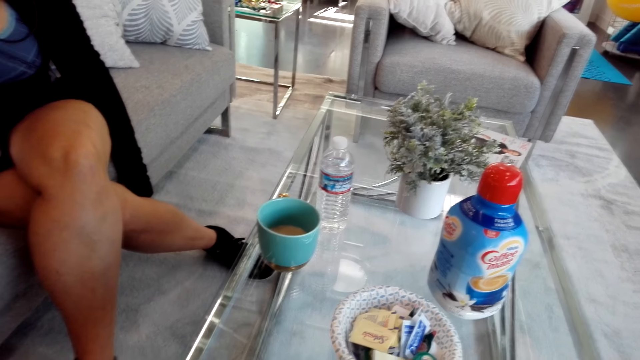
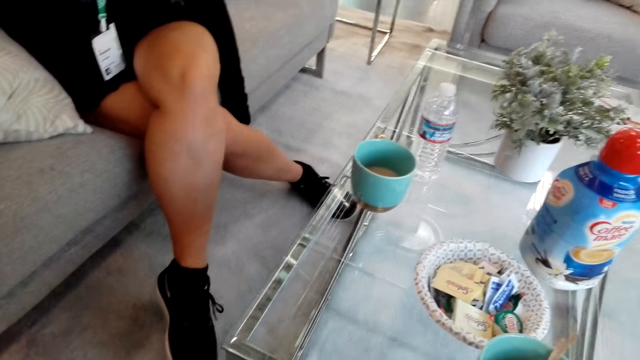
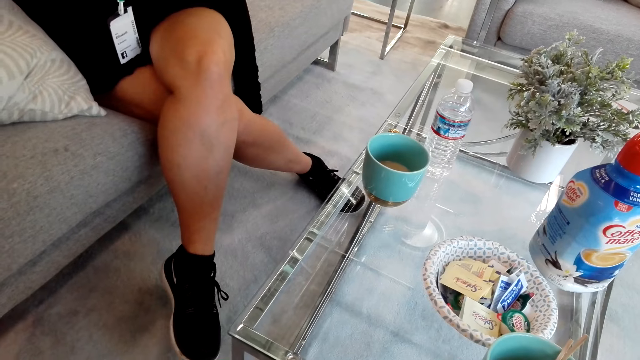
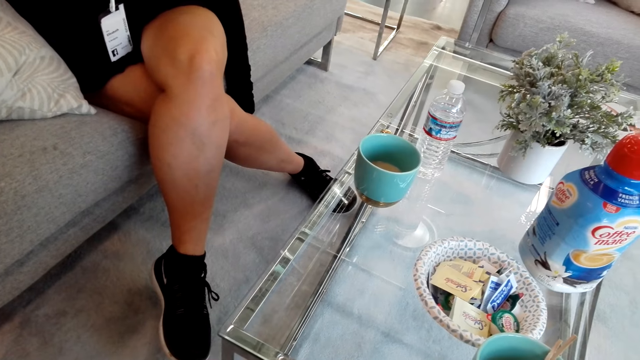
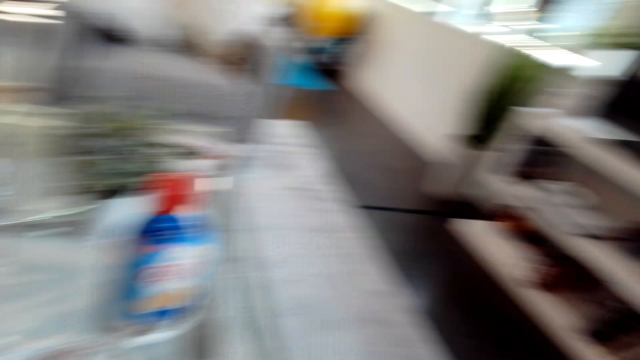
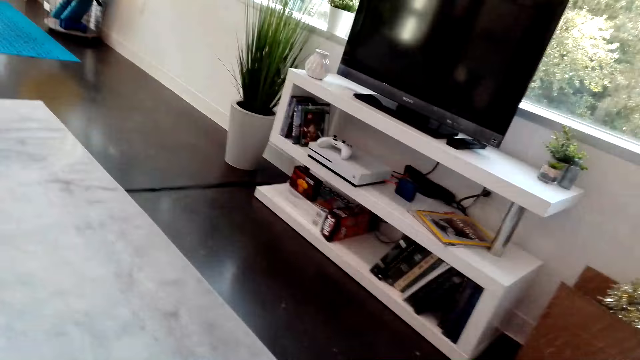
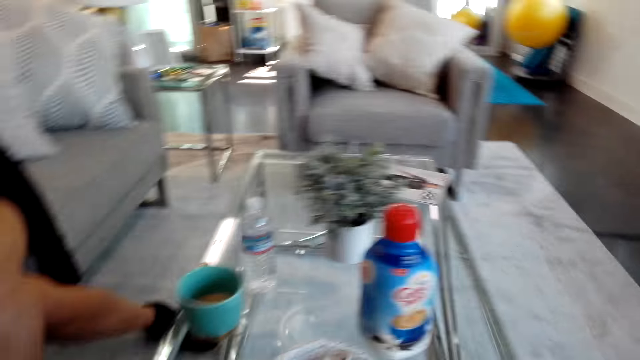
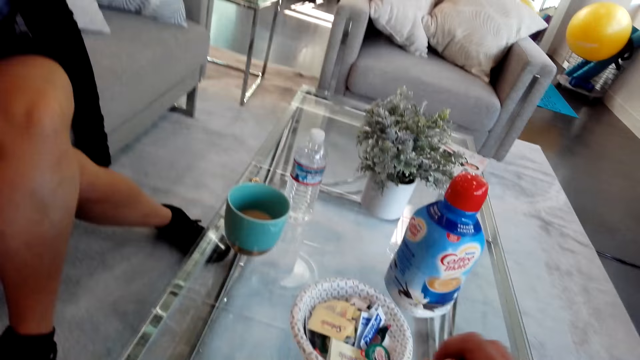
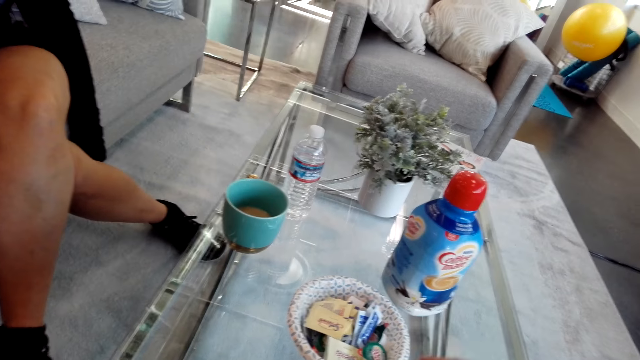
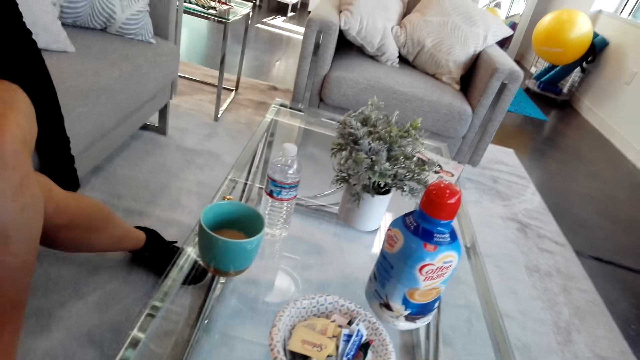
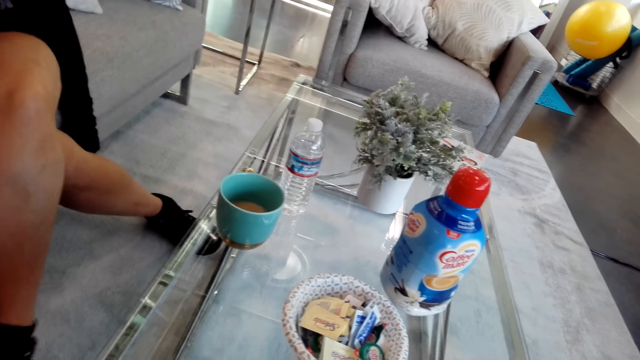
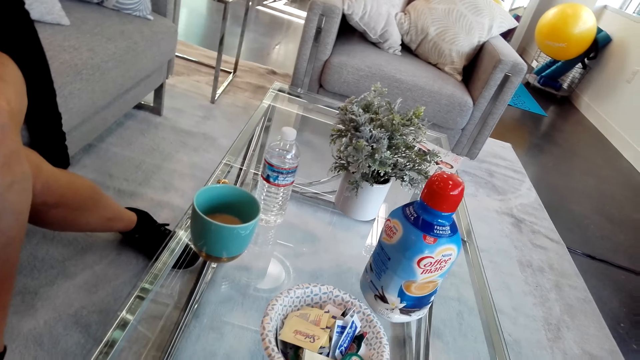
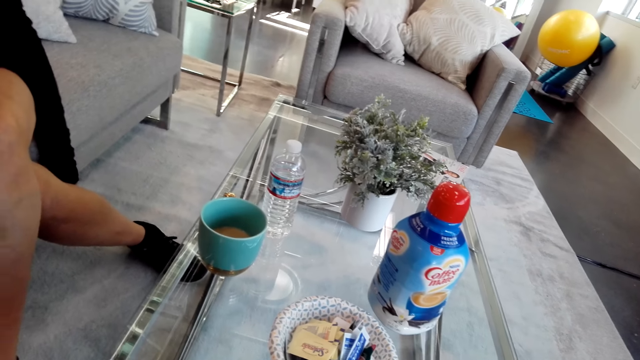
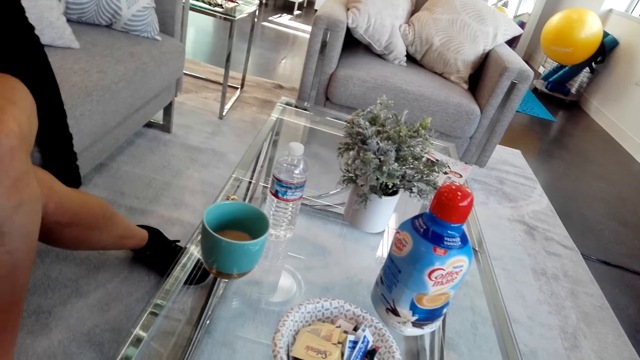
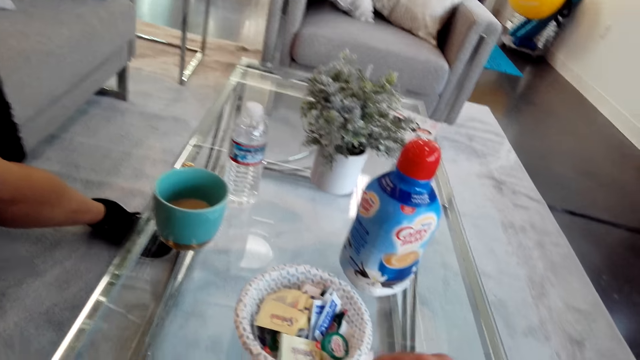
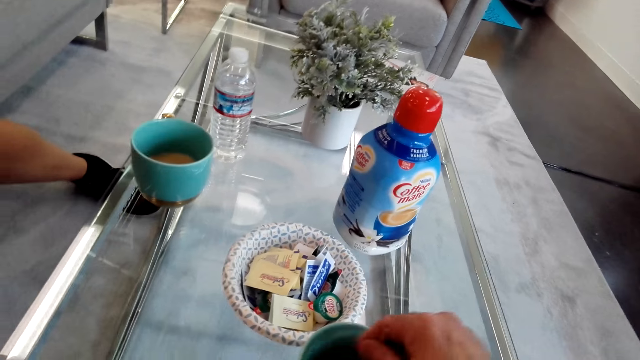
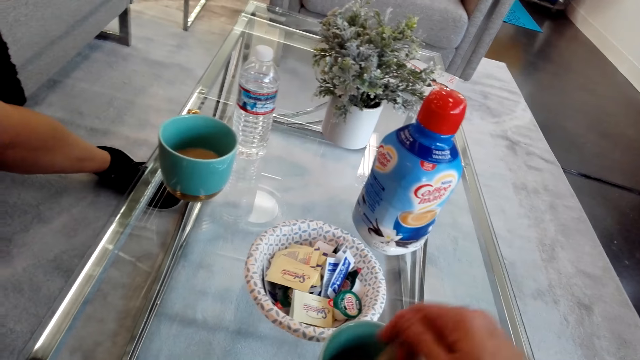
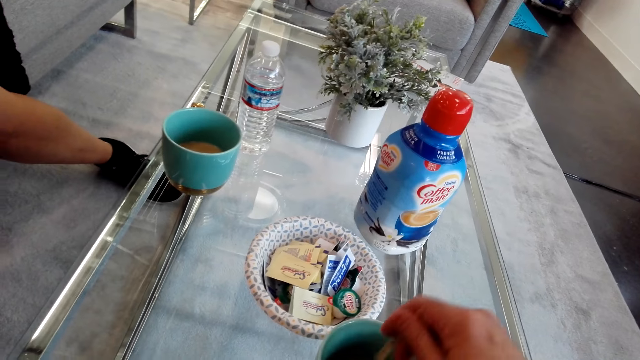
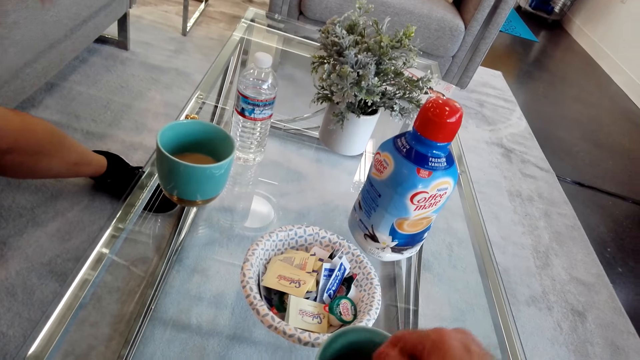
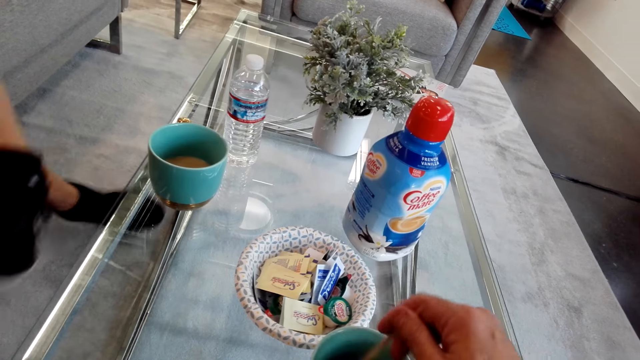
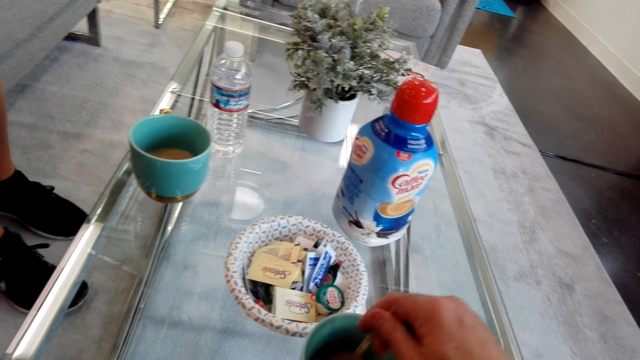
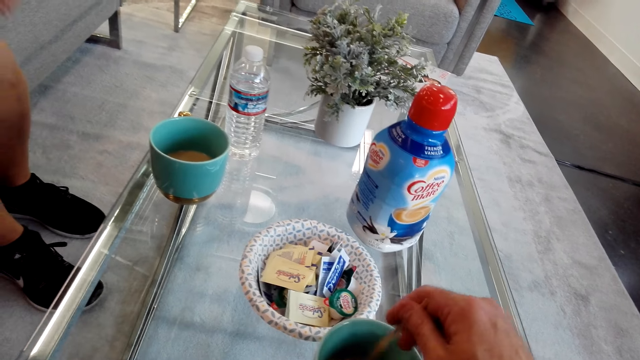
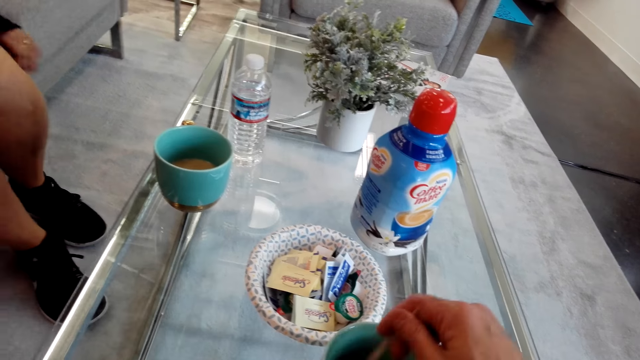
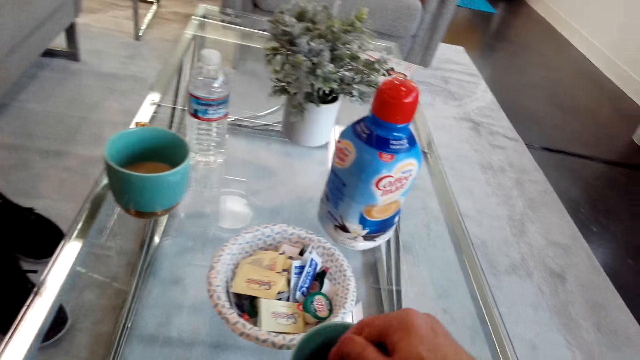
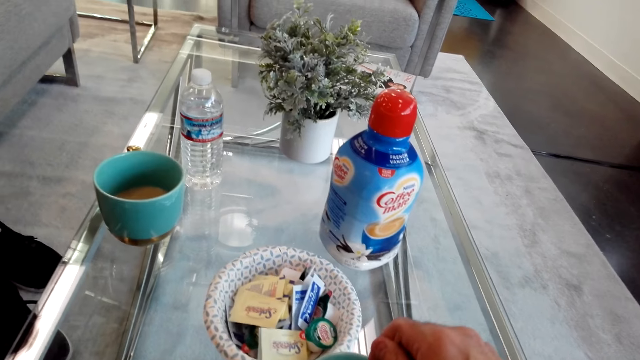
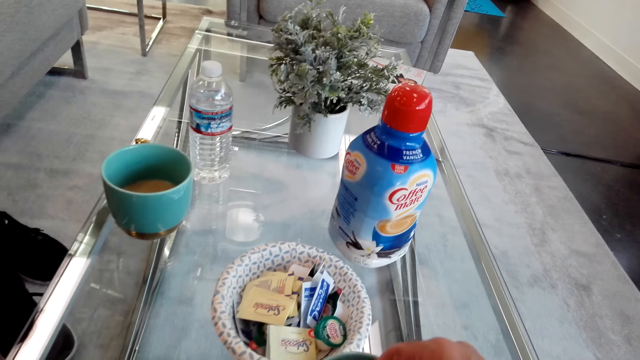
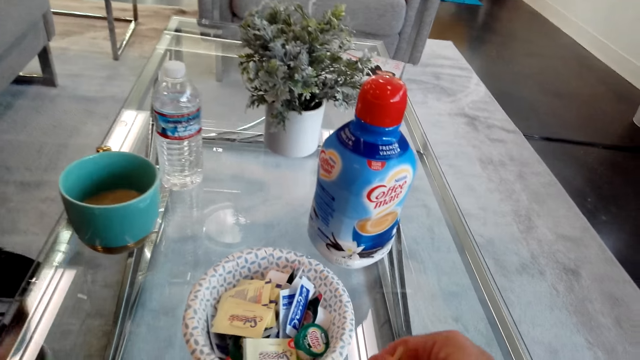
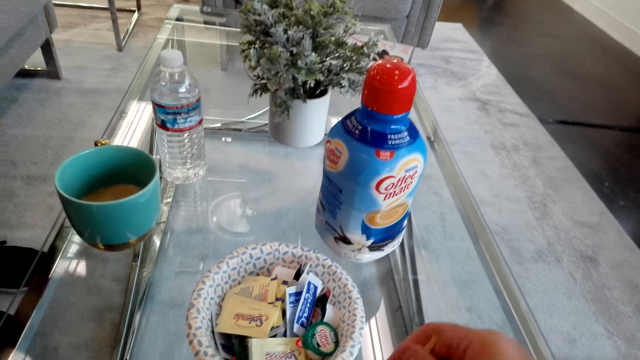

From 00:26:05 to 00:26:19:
The camera wearer talks to the girl. They stir coffee or tea in the mug.

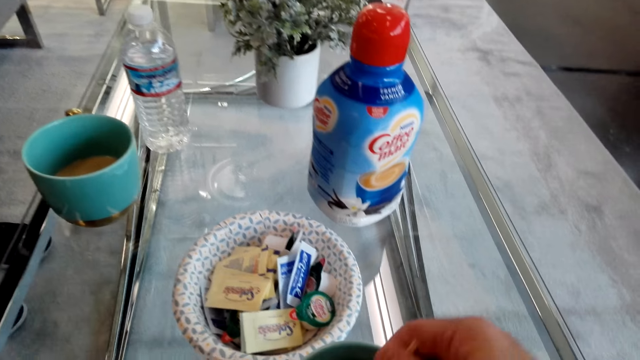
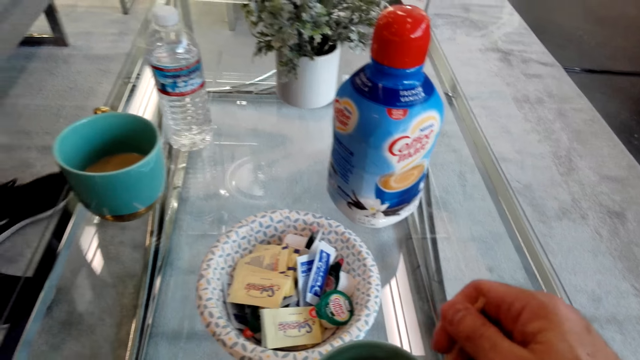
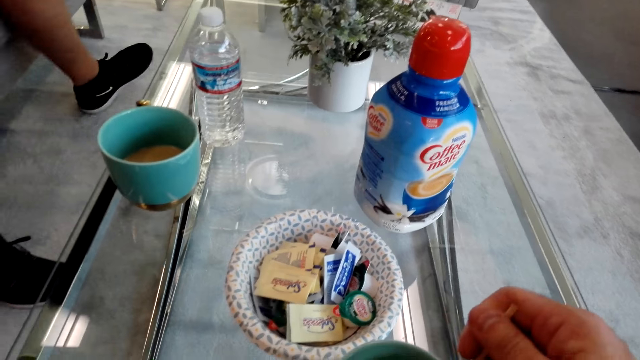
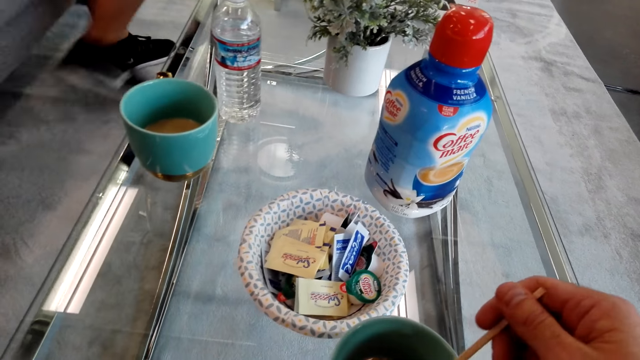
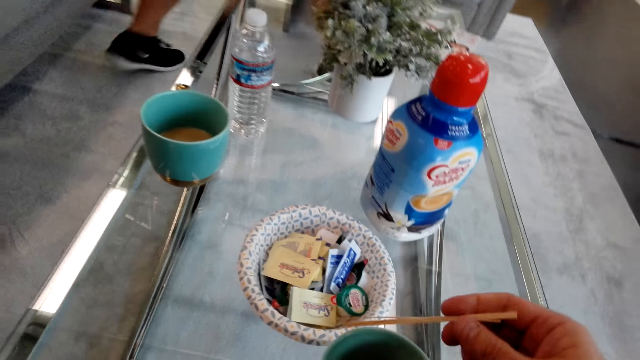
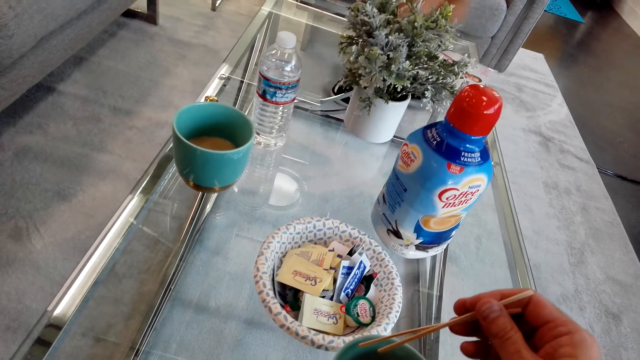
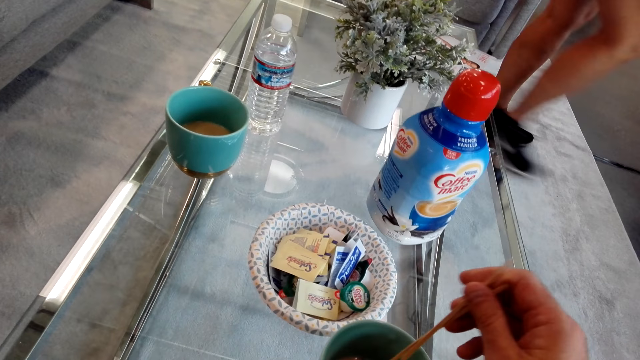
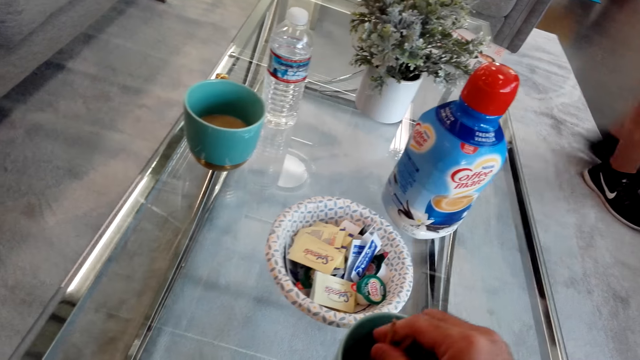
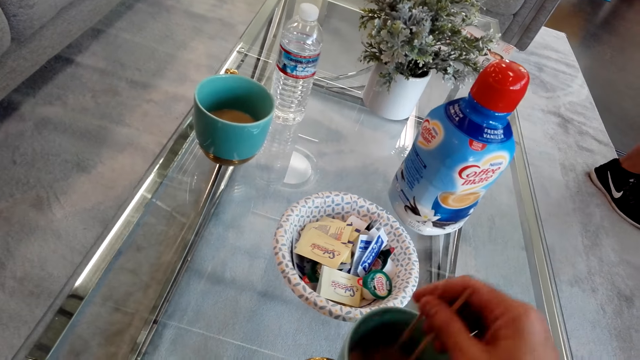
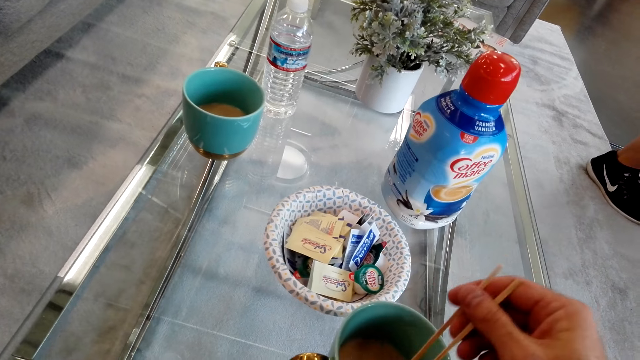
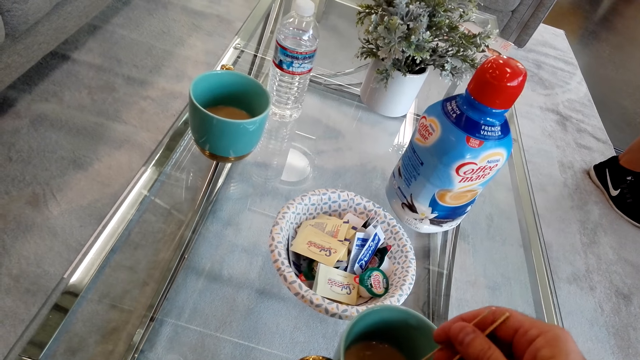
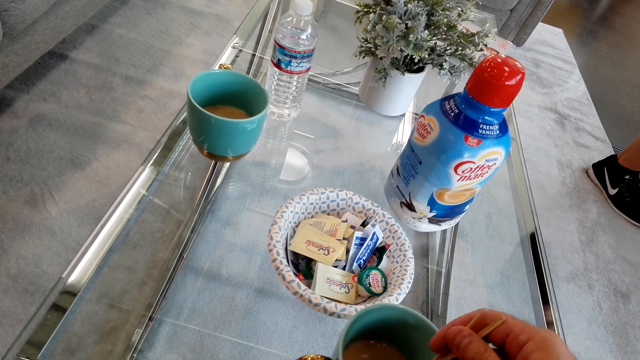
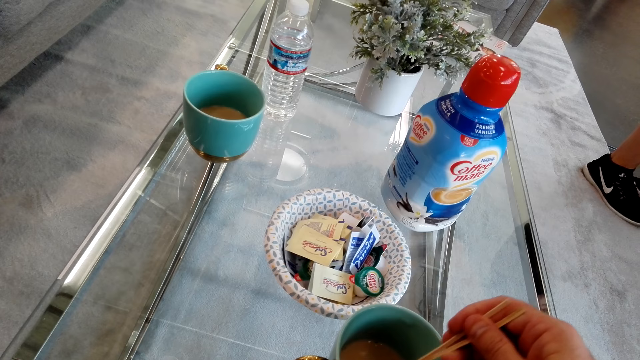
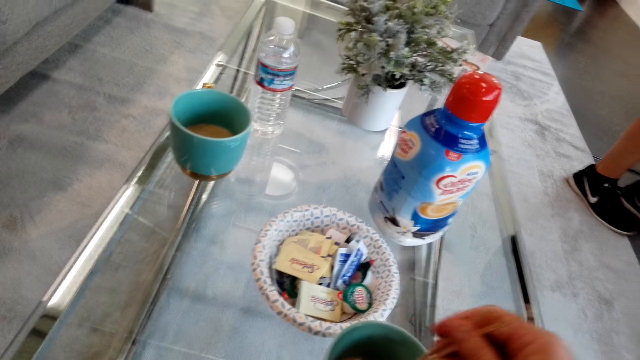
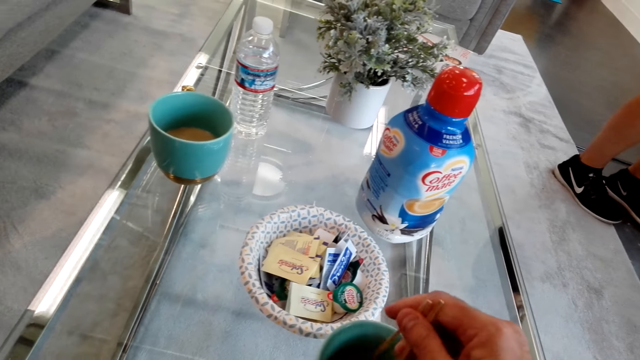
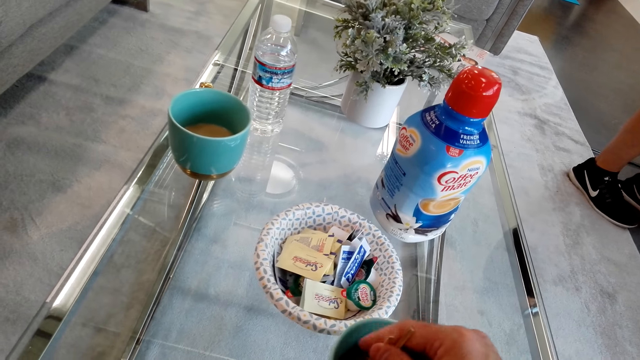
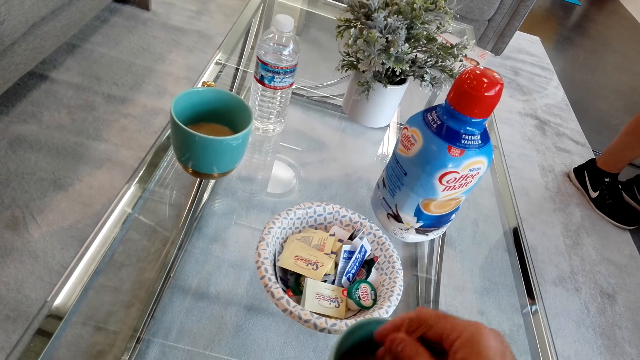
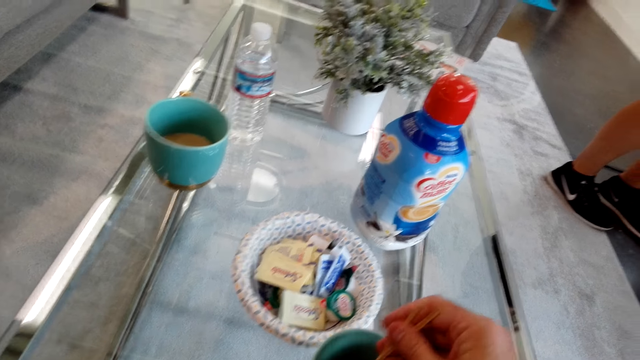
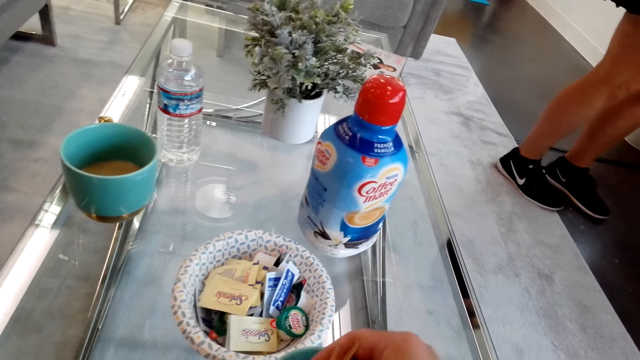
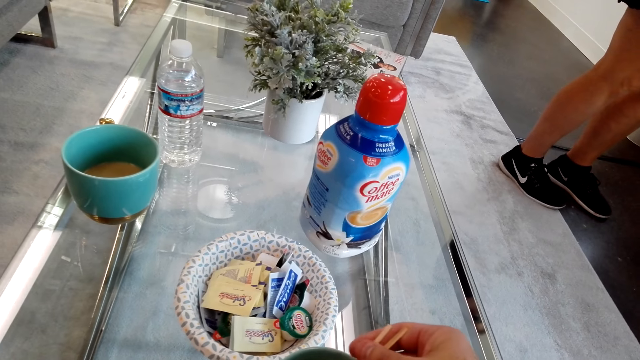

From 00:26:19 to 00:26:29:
The girl stands. The girl walks. The camera wearer stirs the tea.
